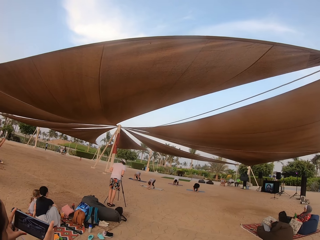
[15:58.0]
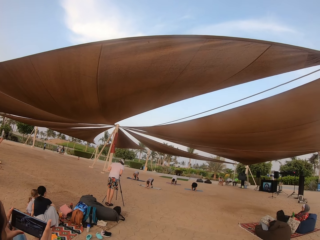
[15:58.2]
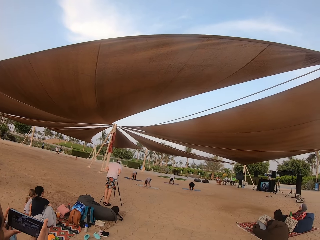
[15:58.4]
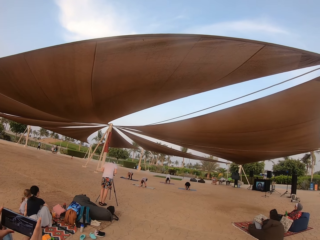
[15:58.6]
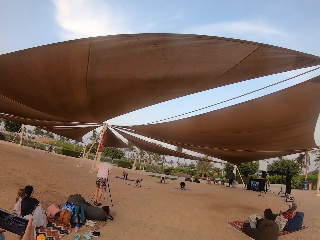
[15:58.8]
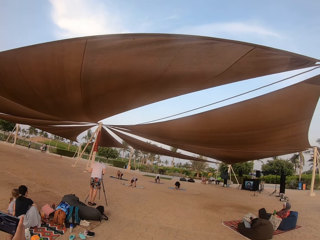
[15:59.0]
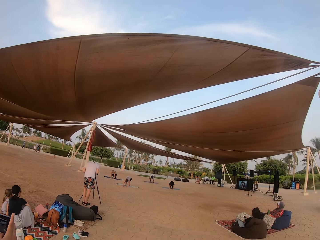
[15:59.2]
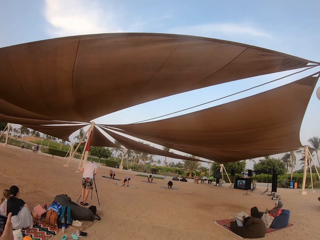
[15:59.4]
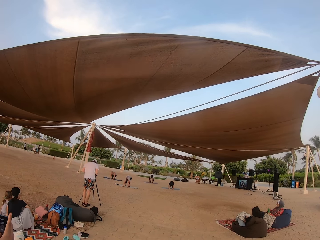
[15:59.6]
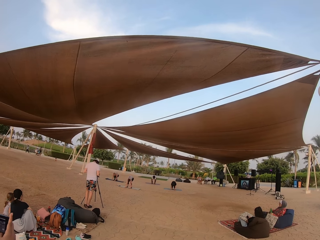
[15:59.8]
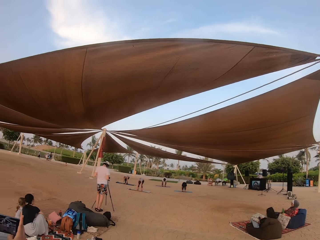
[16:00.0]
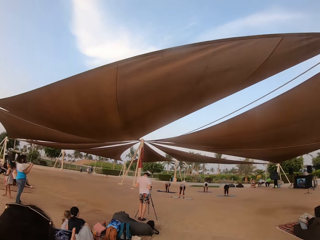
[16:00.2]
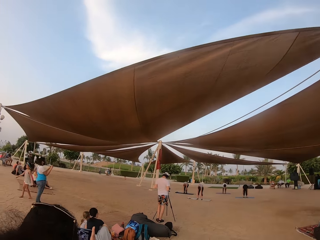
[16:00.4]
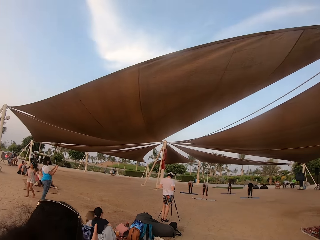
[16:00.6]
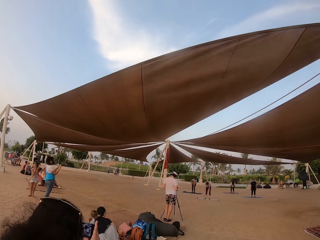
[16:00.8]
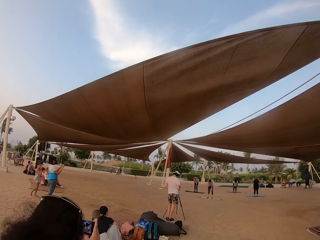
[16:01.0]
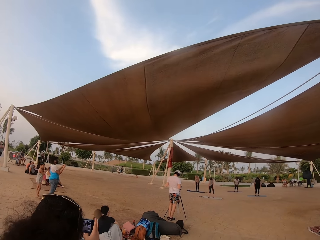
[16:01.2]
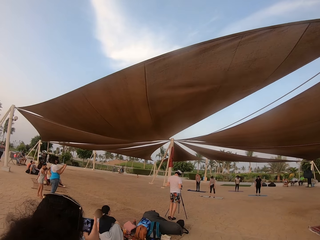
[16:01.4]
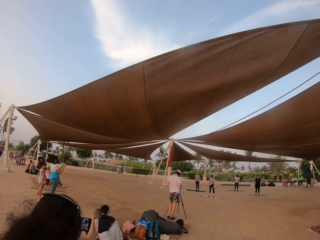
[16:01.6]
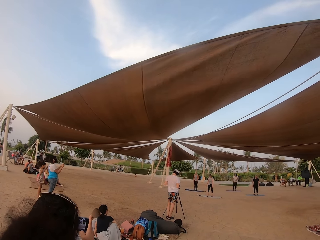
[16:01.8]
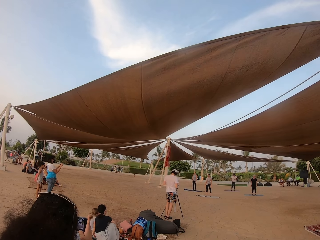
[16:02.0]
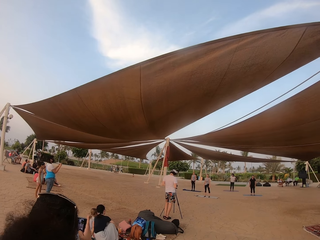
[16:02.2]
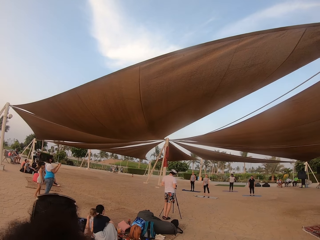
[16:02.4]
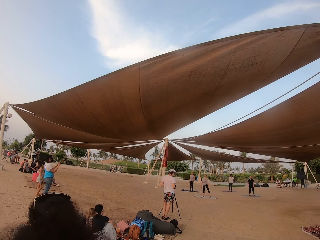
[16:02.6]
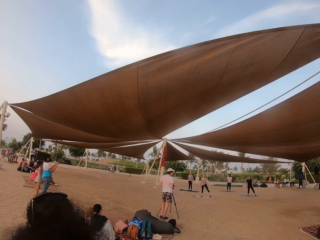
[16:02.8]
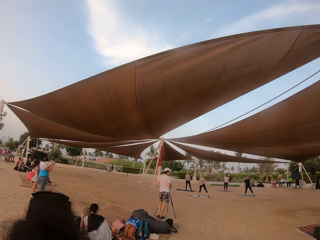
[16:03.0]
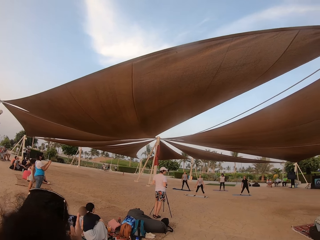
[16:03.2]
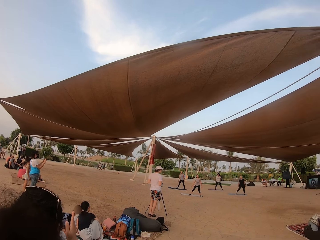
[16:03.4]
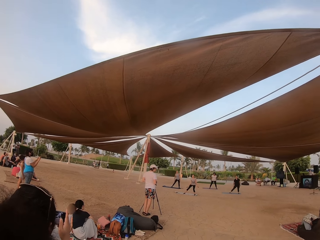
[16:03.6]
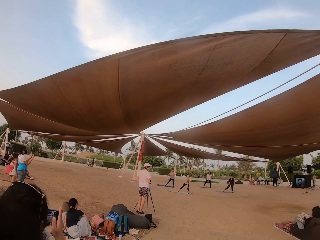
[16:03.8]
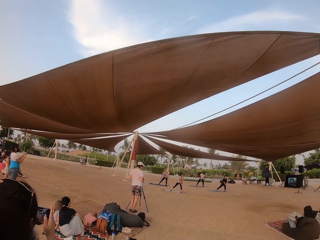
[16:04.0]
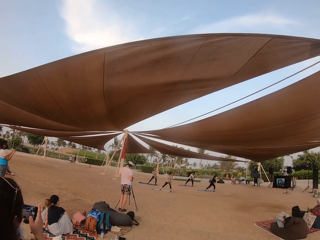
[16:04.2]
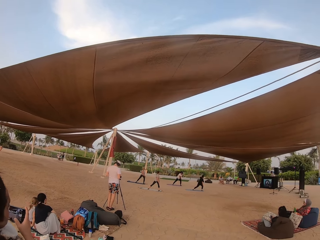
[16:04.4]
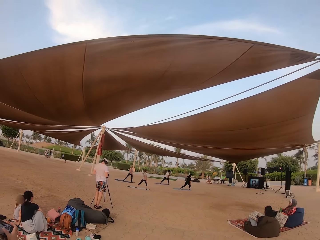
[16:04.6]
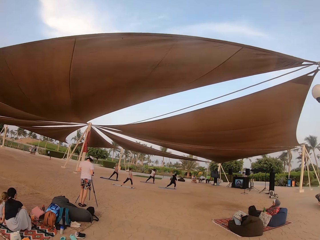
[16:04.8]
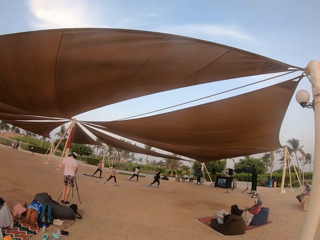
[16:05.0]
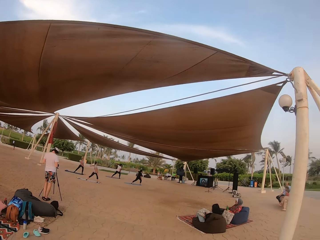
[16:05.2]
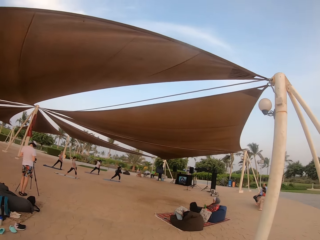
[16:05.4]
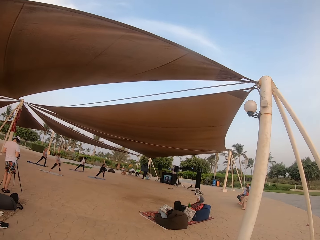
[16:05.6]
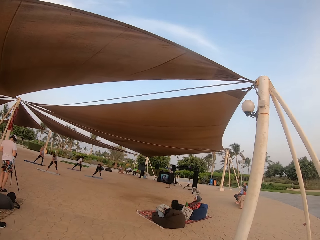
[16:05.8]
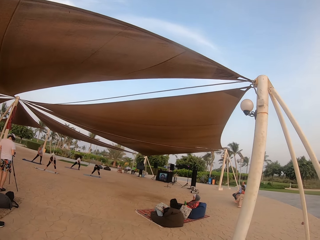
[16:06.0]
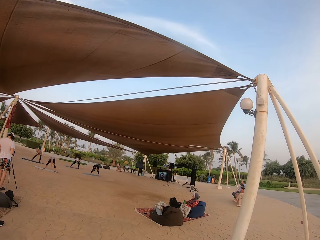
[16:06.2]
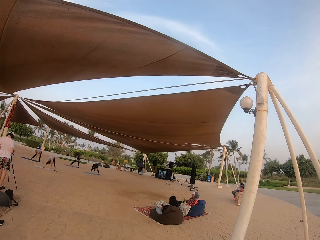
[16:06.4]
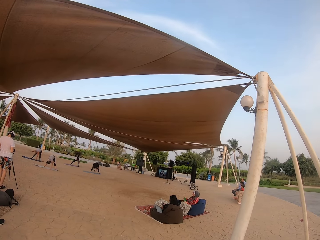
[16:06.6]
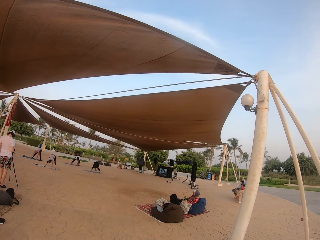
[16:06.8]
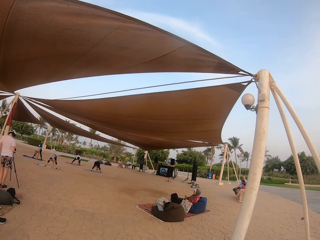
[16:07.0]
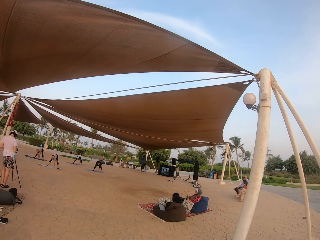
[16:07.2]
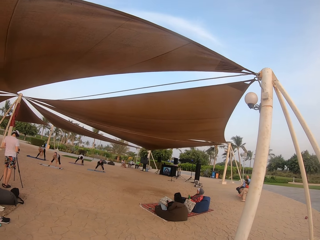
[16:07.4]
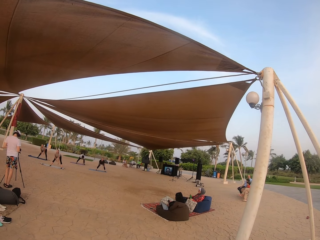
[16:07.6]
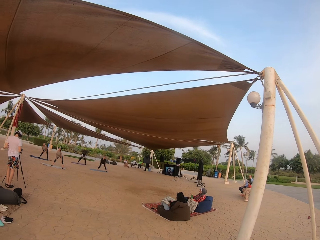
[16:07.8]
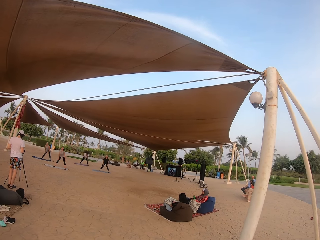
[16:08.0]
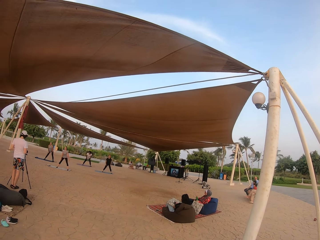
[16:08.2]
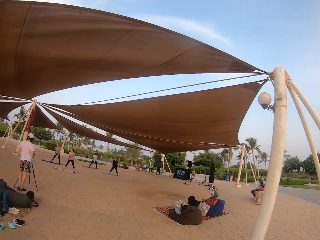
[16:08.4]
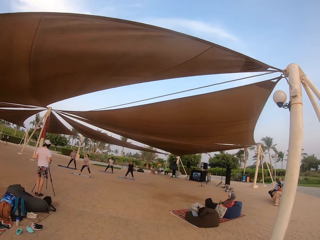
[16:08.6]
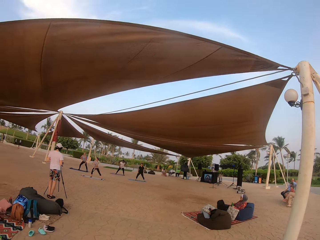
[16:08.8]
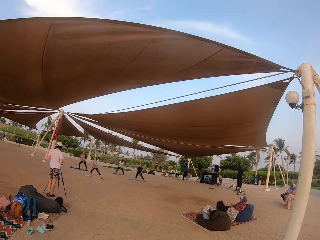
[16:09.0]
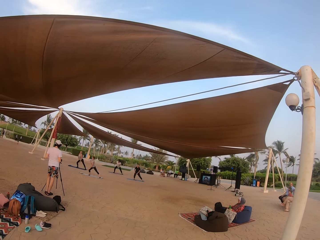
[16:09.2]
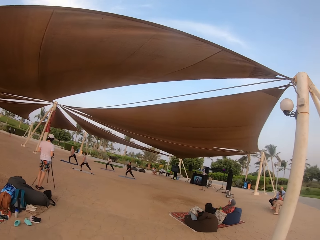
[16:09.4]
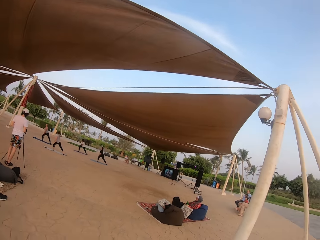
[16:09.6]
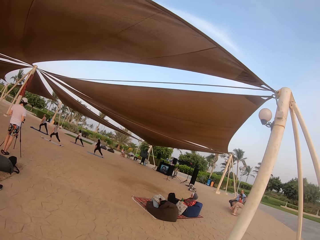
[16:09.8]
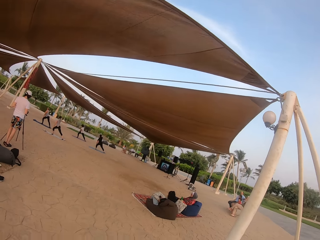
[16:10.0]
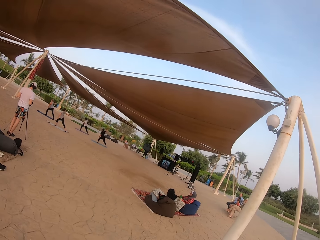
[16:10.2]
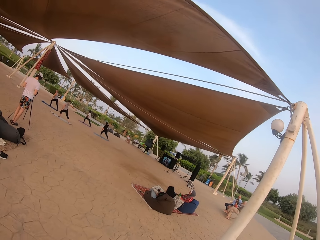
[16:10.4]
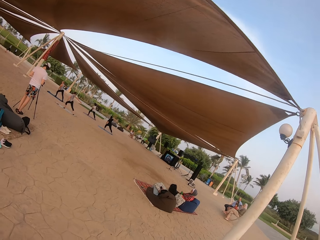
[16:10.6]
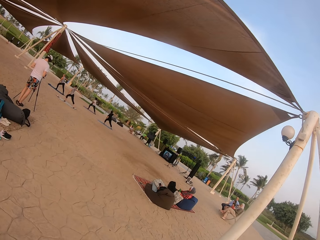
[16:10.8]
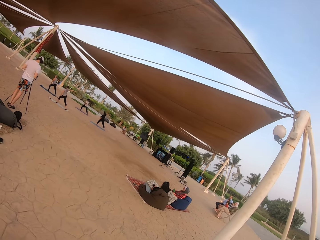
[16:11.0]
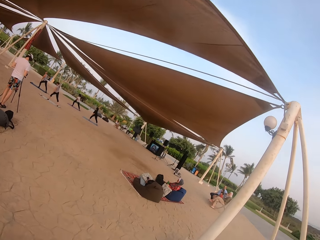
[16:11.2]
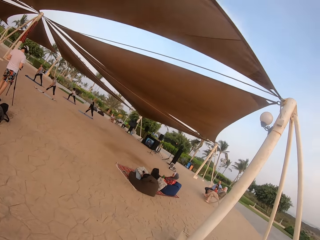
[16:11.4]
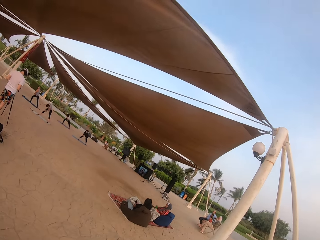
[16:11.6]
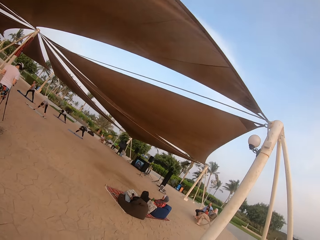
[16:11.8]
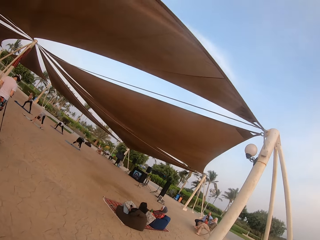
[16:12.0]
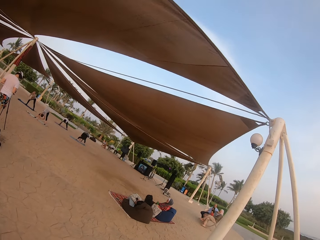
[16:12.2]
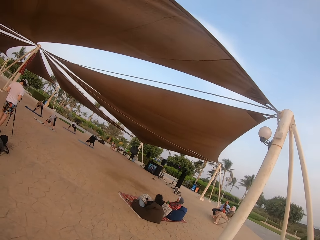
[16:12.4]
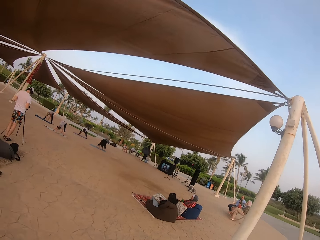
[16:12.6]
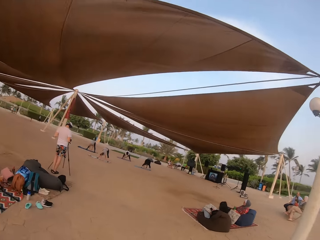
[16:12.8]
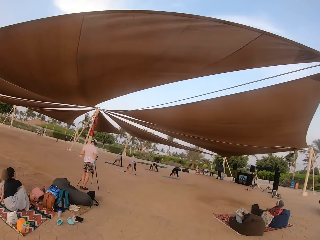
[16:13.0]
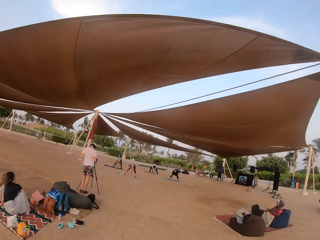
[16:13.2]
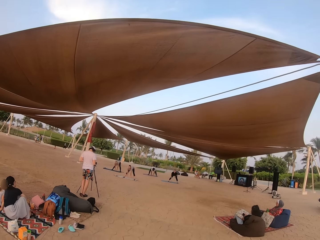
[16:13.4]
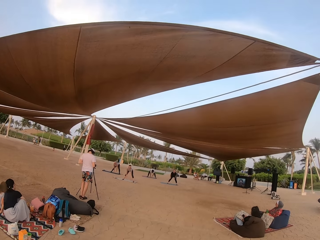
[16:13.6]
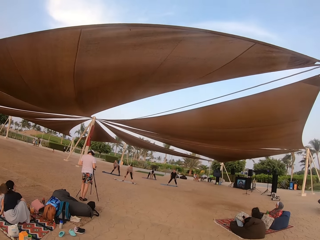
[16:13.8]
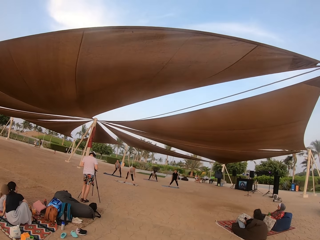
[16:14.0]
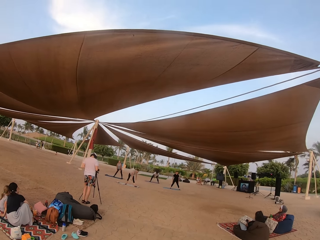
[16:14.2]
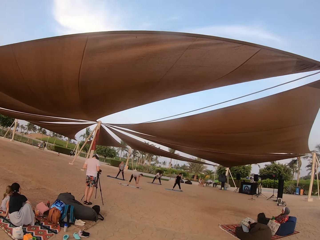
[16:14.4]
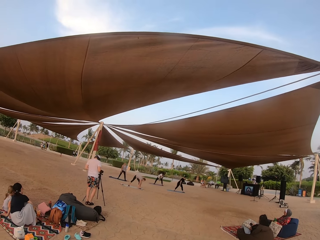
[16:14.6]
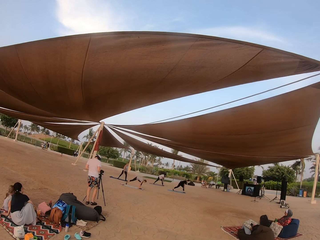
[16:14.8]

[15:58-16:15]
The camera wearer looks around the tent. Four ladies entertain the crowd.
